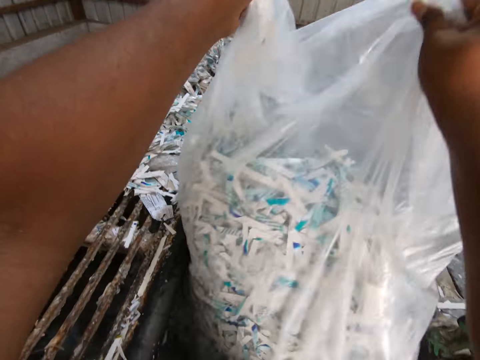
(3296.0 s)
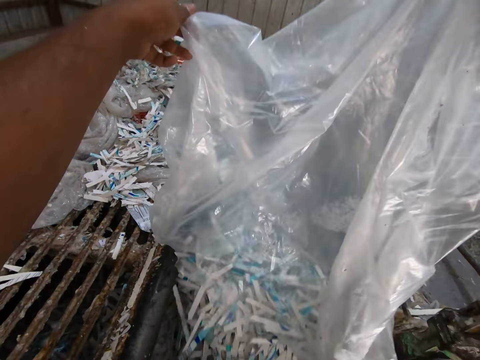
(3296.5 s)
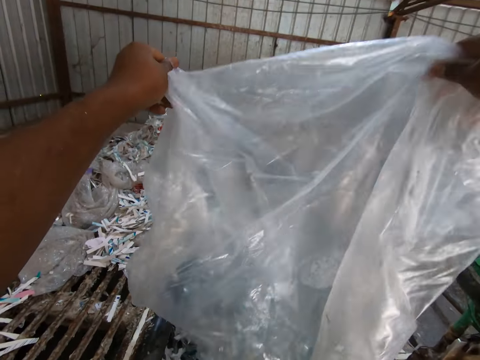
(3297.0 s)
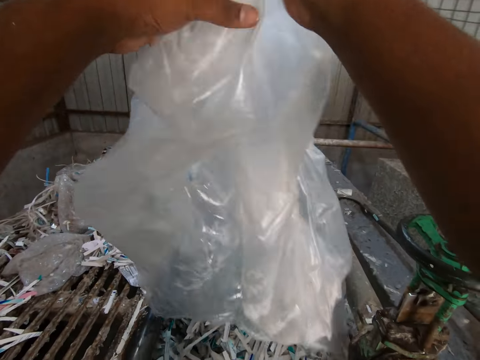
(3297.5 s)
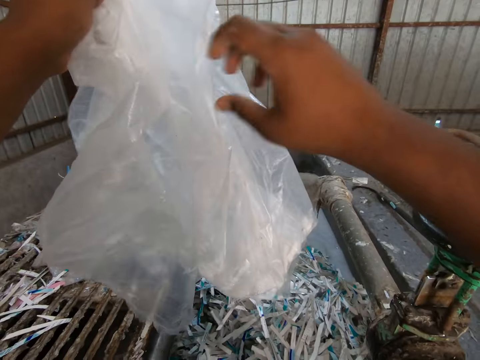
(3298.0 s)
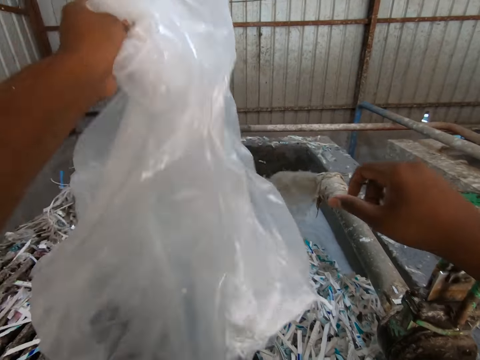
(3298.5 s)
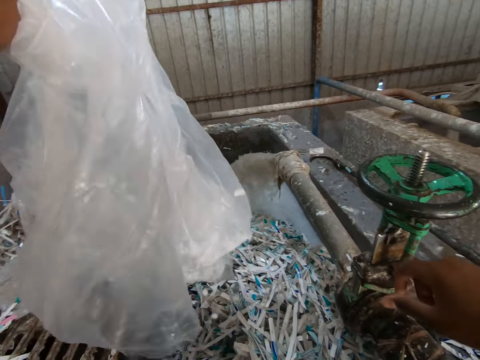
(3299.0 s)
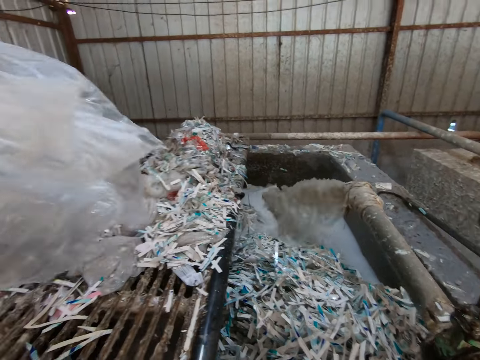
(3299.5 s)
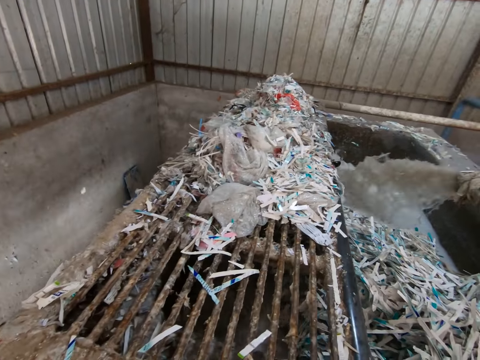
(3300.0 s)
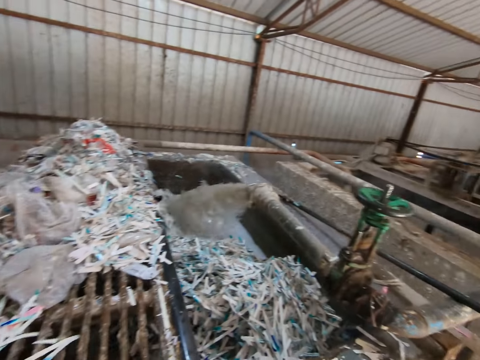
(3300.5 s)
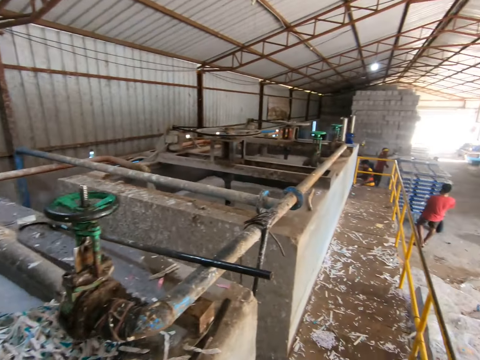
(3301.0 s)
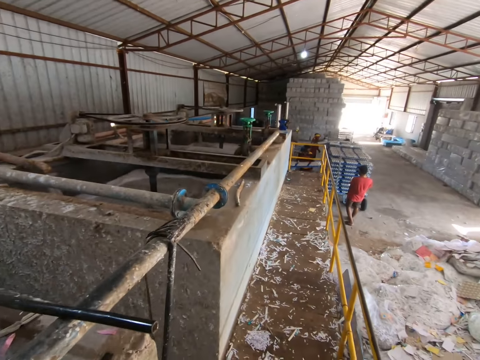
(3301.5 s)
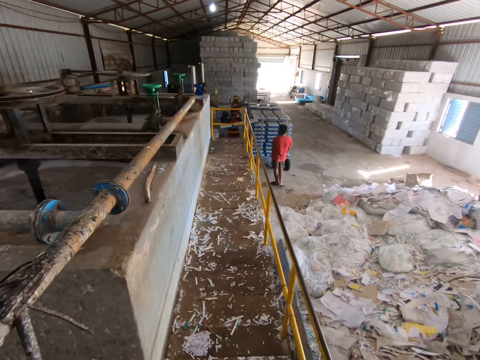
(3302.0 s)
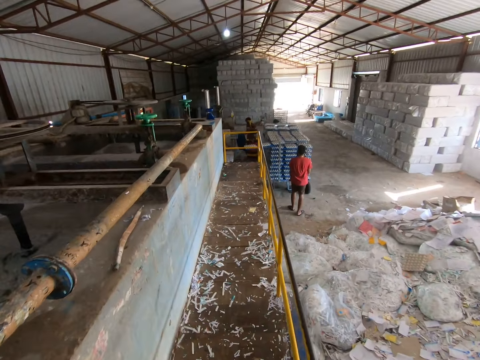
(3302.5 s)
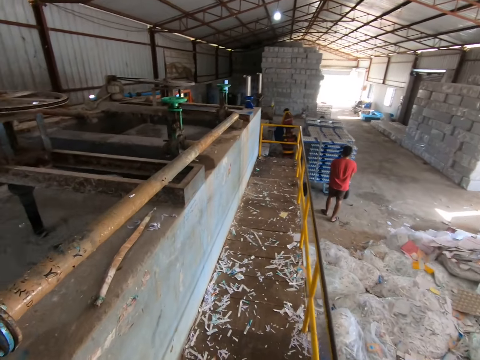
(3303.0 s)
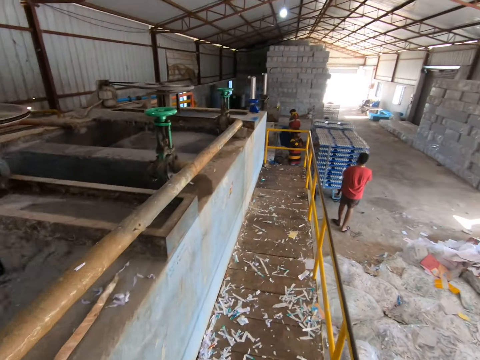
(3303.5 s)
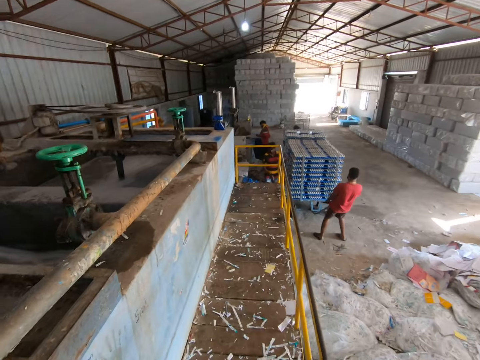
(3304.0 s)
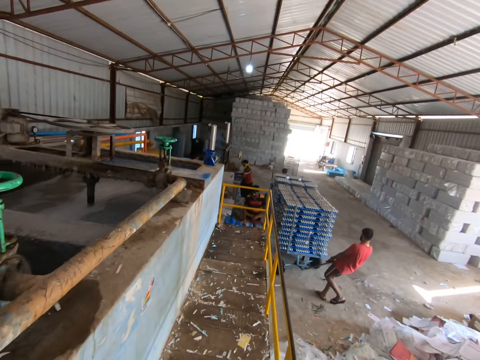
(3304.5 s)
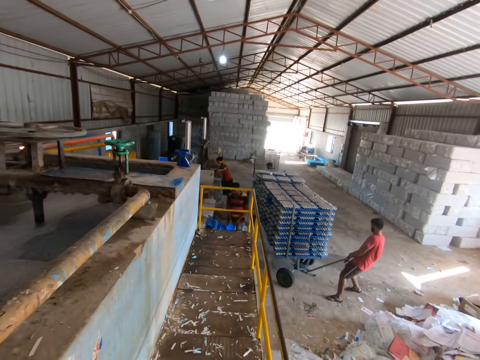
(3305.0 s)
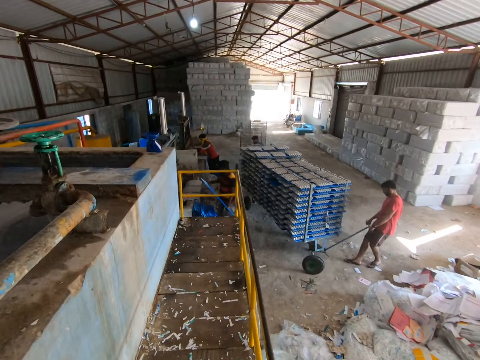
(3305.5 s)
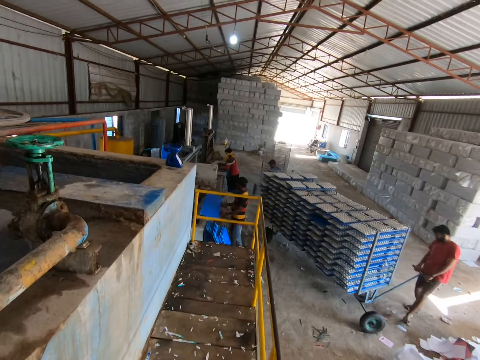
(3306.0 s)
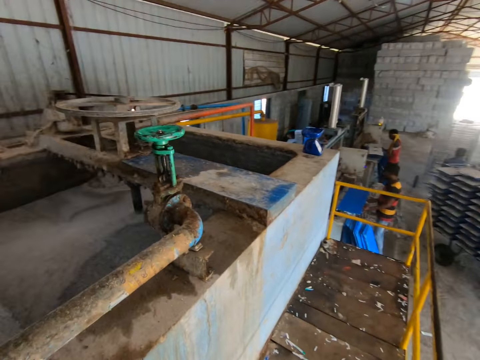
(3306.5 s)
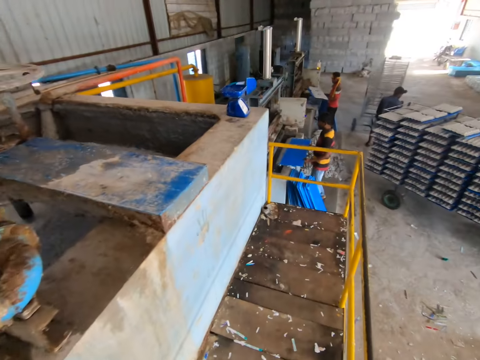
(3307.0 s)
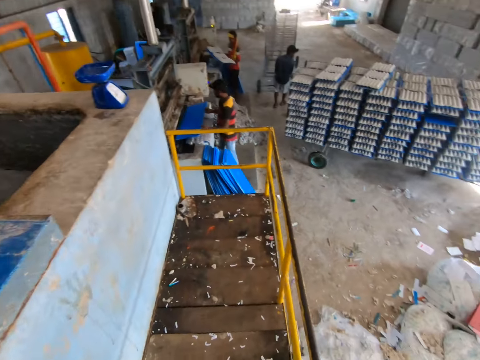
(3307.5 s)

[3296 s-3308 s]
The camera wearer passes the end of the nylon in his right hand to his left hand. He puts the paper down. A man places a tray of crates in both hands into the rack. The camera wearer walks around the machine. Another man pulls the rack of crate on a trolley with both hands.

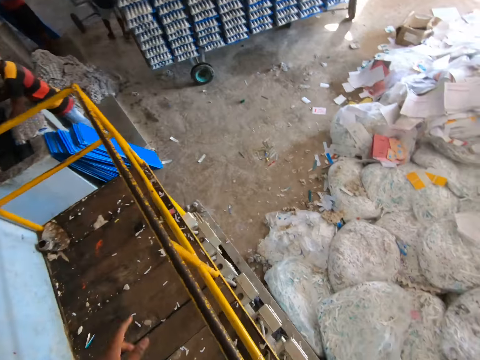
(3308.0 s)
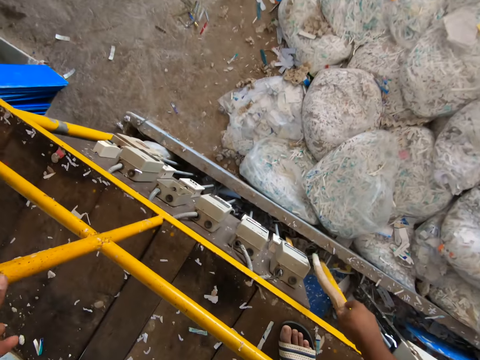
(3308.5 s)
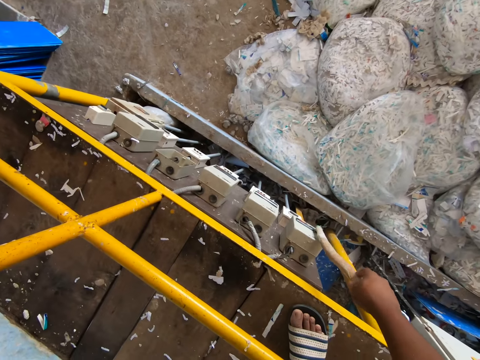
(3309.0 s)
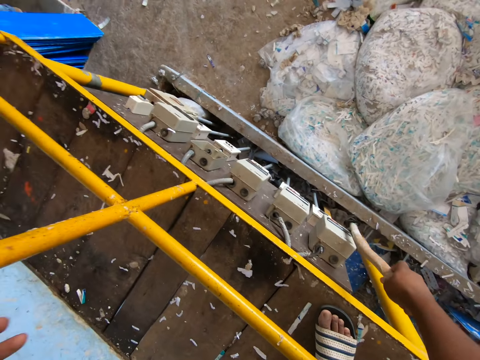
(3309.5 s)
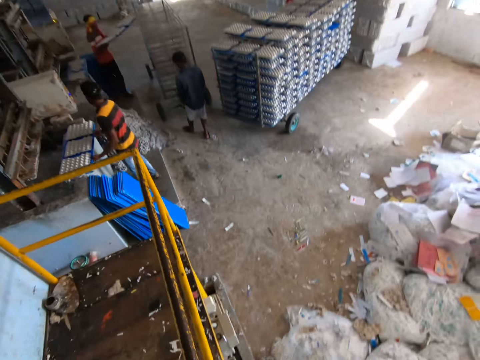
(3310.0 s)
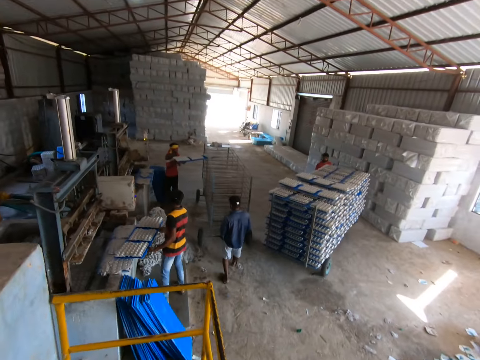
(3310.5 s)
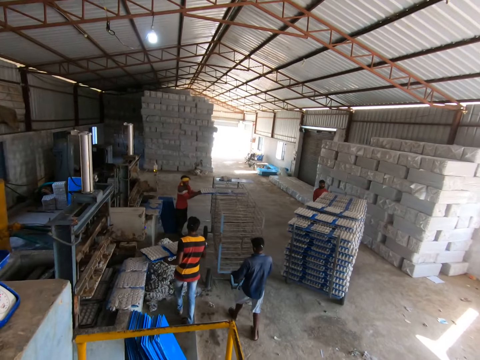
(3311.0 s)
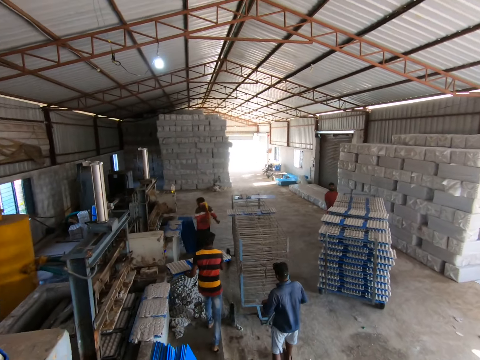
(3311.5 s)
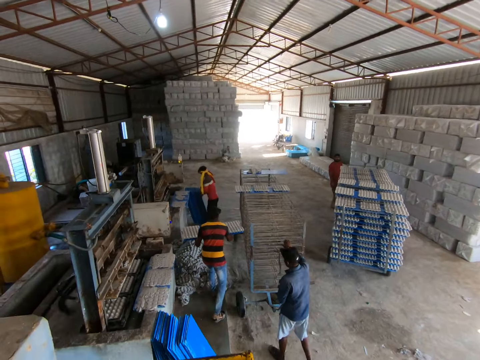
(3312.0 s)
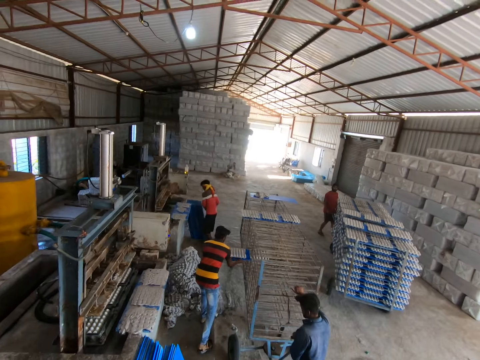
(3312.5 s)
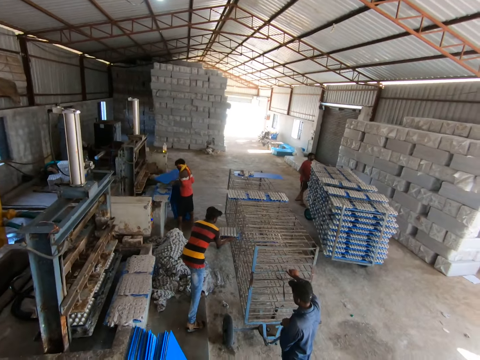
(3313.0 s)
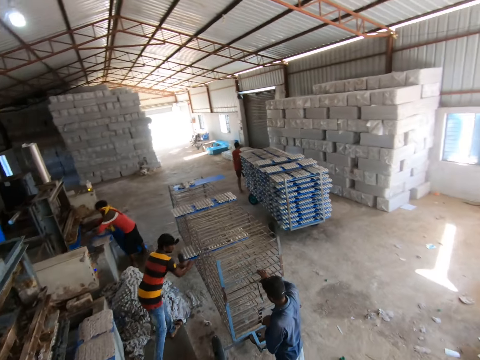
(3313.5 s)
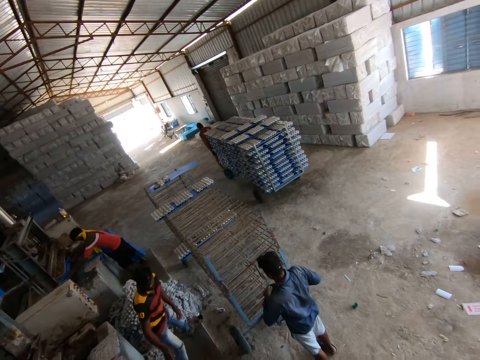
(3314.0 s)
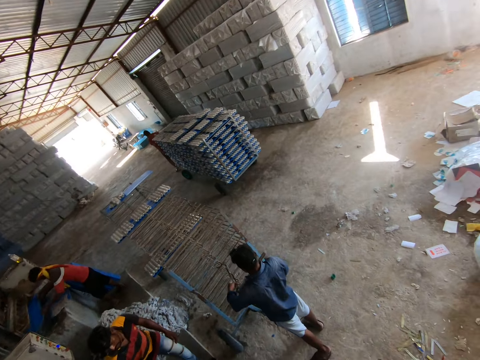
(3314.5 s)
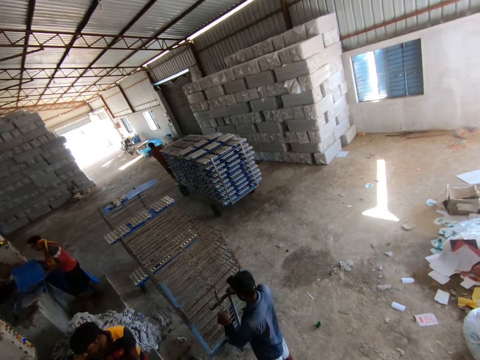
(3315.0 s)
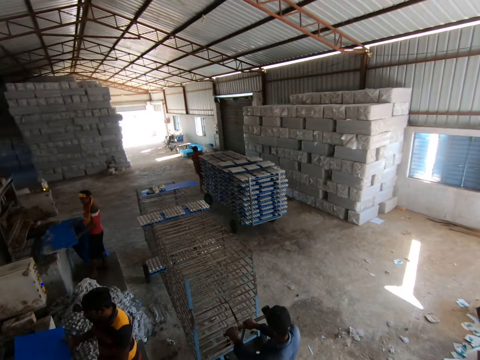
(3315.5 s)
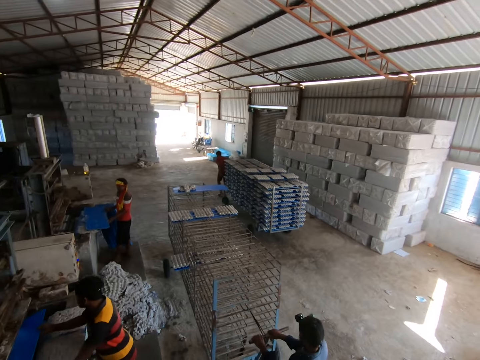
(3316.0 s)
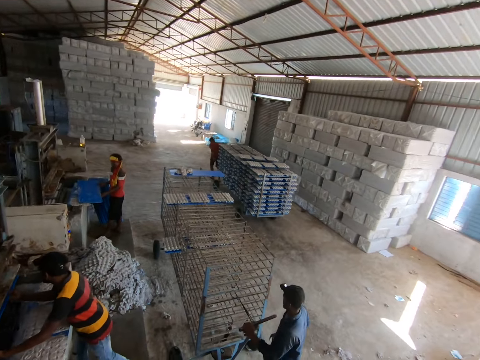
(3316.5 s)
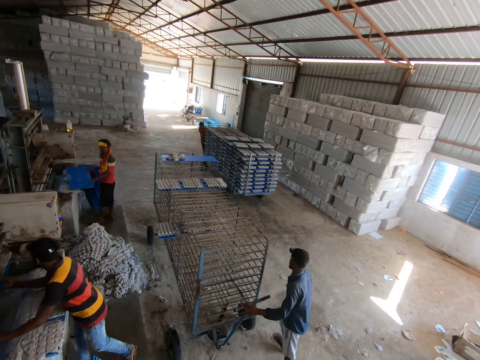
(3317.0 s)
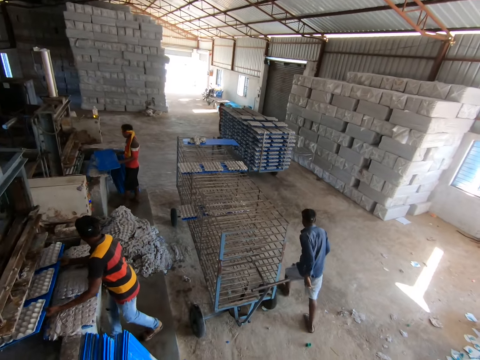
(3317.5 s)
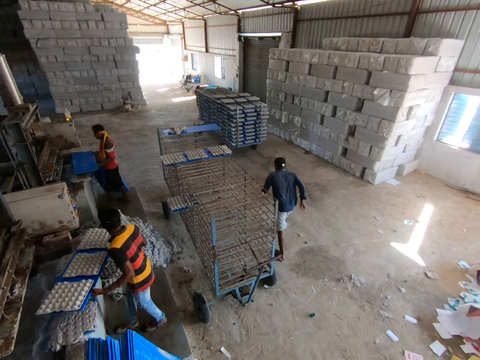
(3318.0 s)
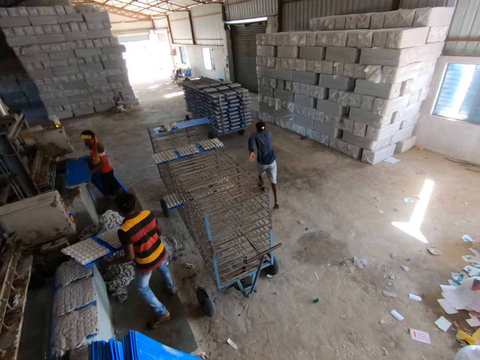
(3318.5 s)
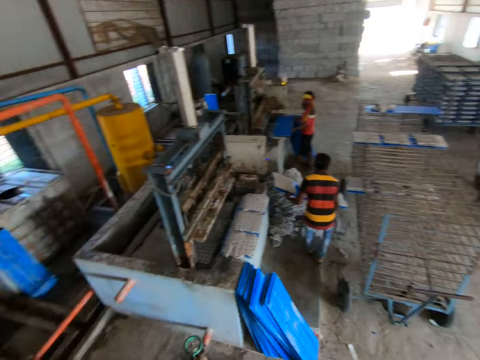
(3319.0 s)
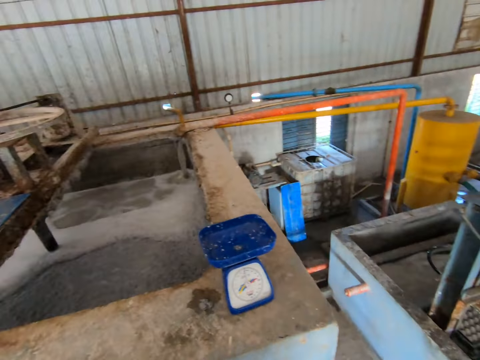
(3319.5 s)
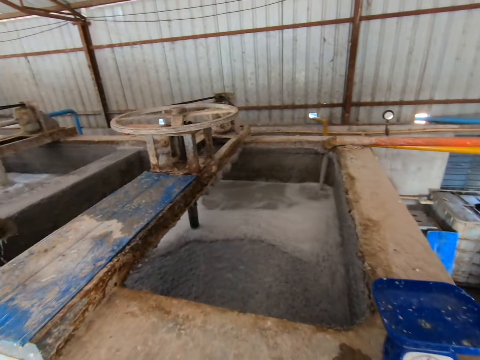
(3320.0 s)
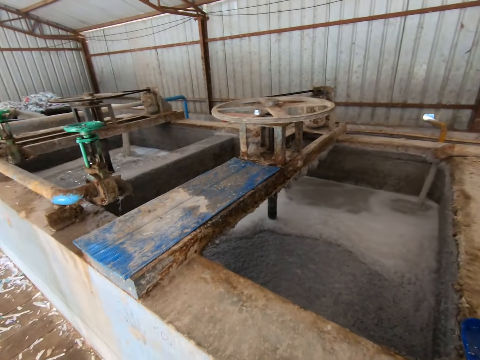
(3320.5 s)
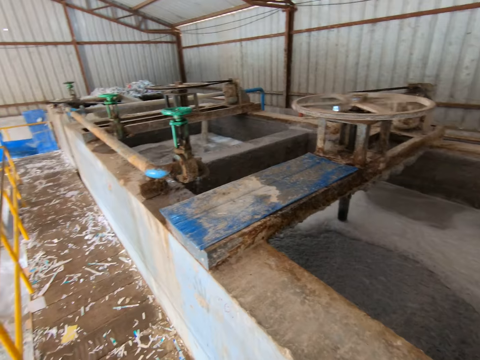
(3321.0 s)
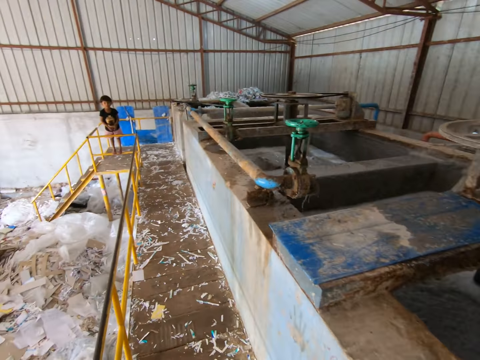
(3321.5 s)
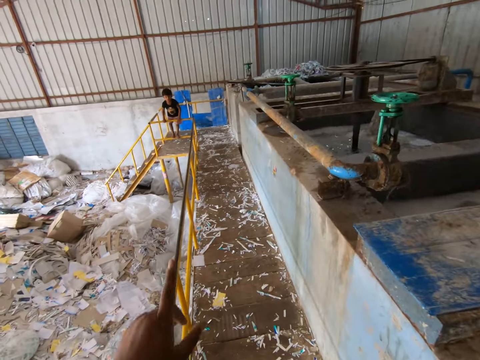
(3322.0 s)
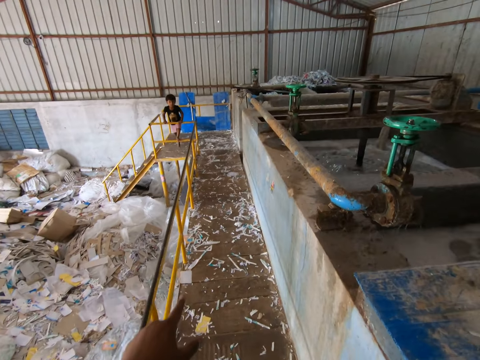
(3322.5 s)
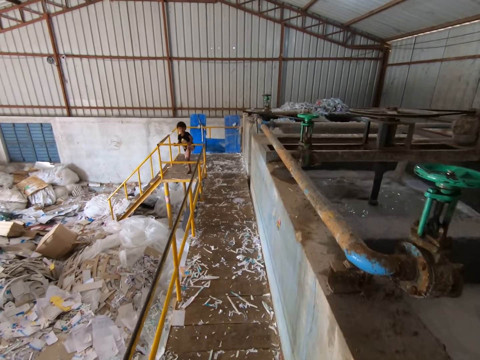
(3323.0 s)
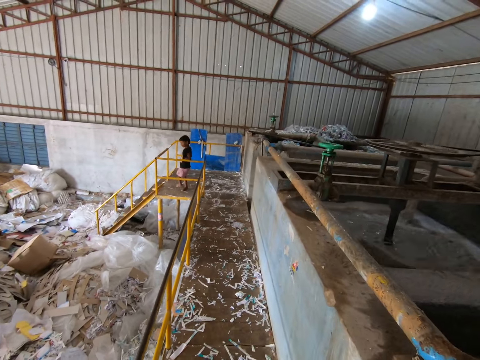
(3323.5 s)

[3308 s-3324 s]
The camera wearer flips a switch on an electric box with a stick in his right hand. A man pulls a rack on a trolley with both hands. Another man picks up a tray of molded crates from the crate molder with both hands. A third man places the tray of crates in both hands into the rack. The second man places the tray of crates in both hands into the rack. The third man picks up a tray from the stack of trays with both hands. The camera wearer looks around the construction site. The third man places the tray in both hands into the crate molder. The third man removes a tray of molded crate from the crate molder with both hands. The camera wearer looks at the machine. He interacts with the boy.
